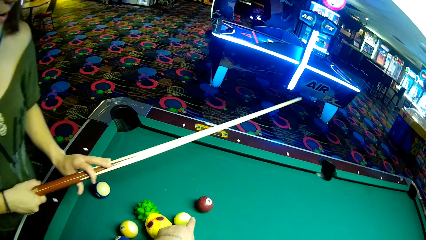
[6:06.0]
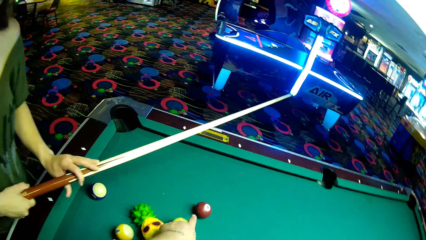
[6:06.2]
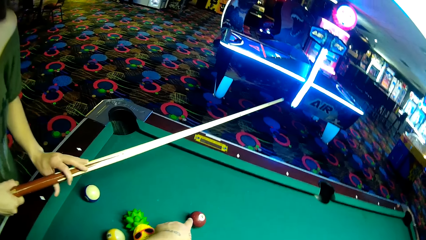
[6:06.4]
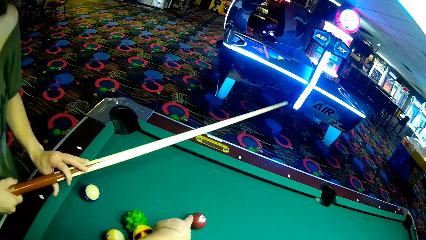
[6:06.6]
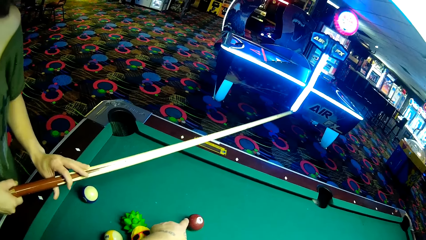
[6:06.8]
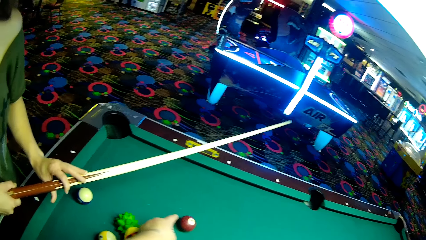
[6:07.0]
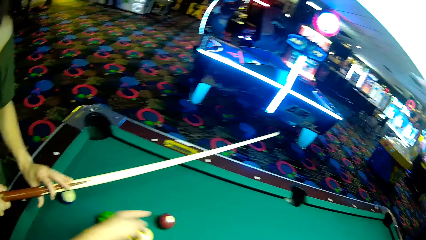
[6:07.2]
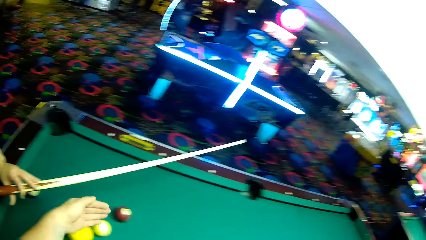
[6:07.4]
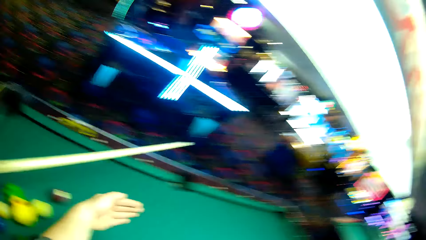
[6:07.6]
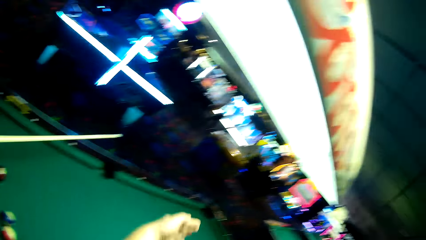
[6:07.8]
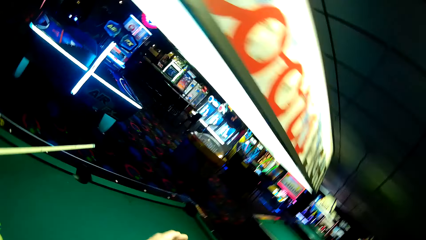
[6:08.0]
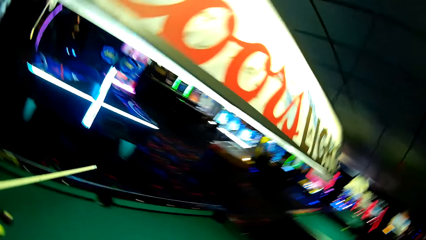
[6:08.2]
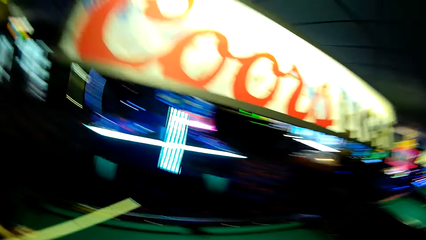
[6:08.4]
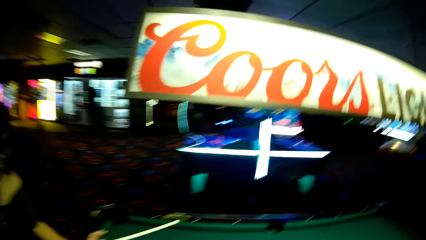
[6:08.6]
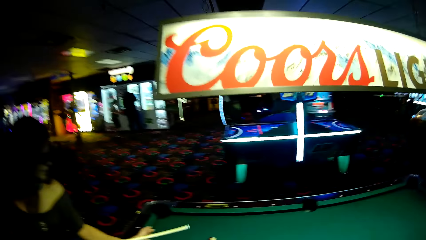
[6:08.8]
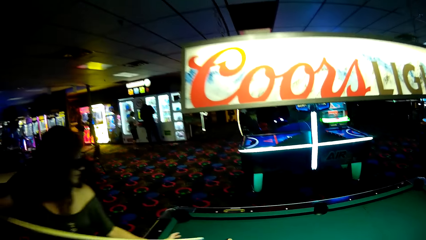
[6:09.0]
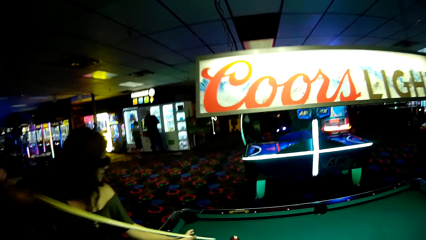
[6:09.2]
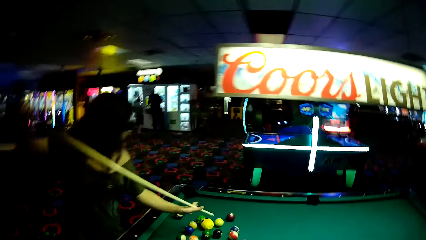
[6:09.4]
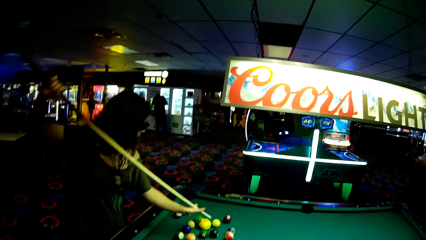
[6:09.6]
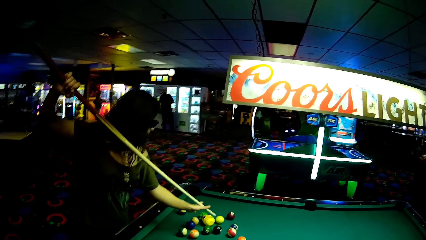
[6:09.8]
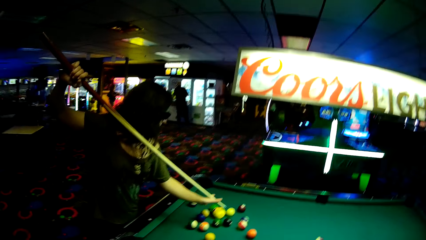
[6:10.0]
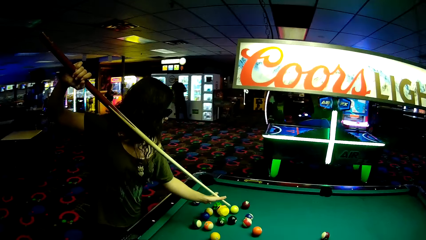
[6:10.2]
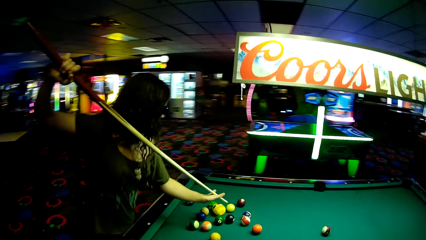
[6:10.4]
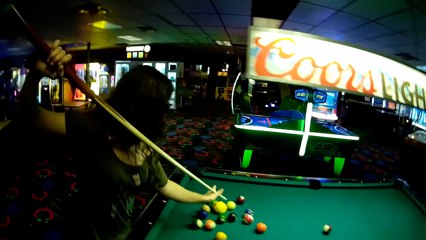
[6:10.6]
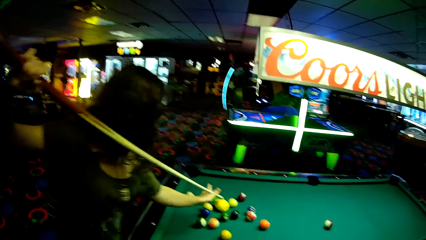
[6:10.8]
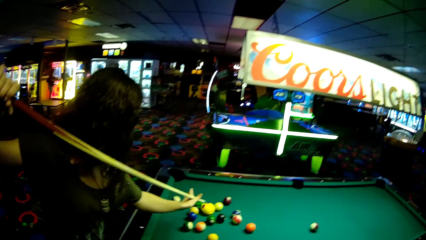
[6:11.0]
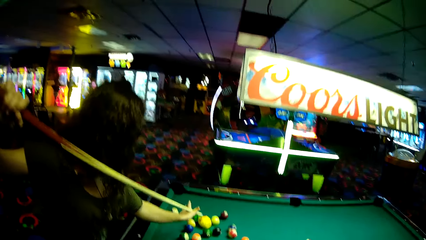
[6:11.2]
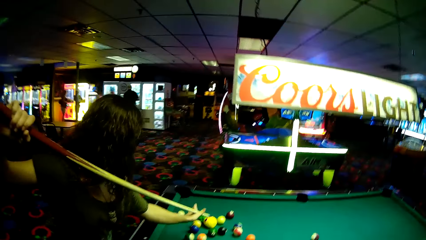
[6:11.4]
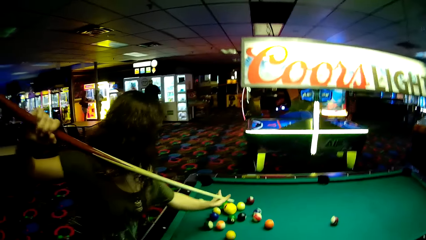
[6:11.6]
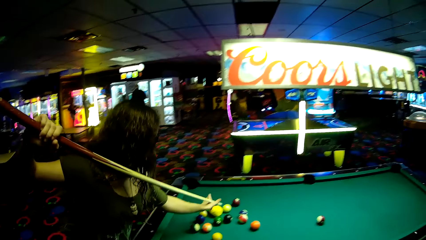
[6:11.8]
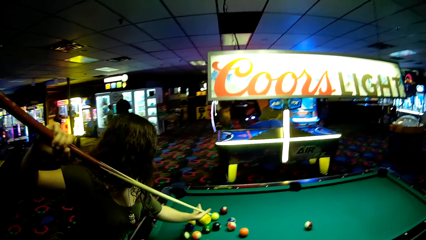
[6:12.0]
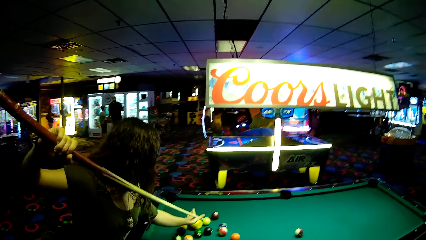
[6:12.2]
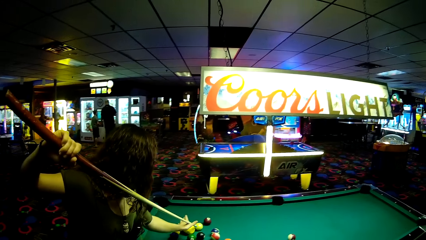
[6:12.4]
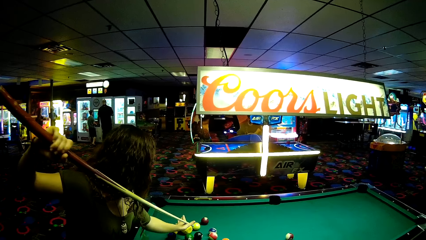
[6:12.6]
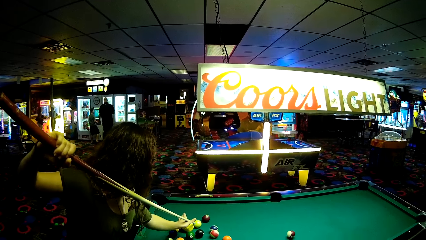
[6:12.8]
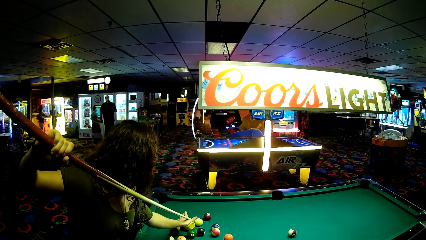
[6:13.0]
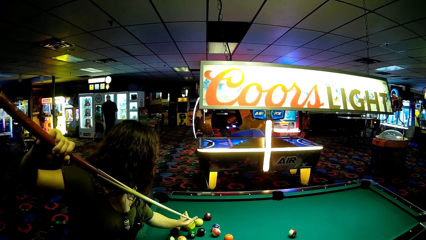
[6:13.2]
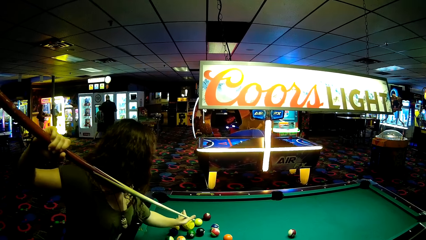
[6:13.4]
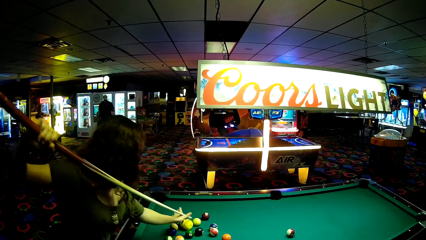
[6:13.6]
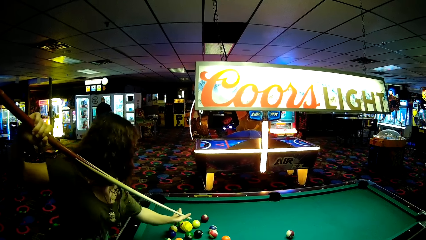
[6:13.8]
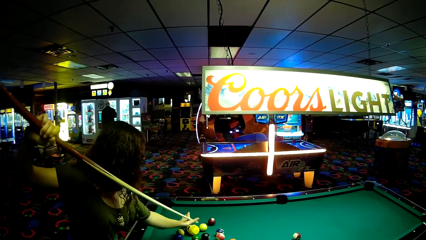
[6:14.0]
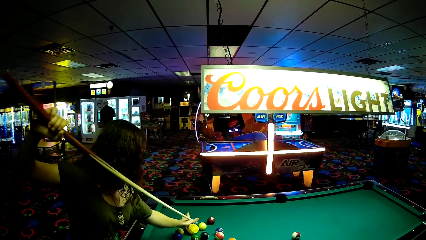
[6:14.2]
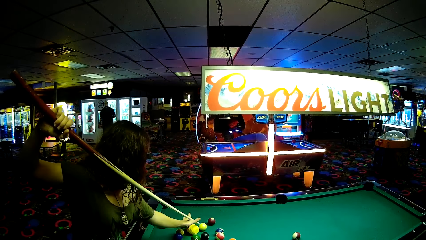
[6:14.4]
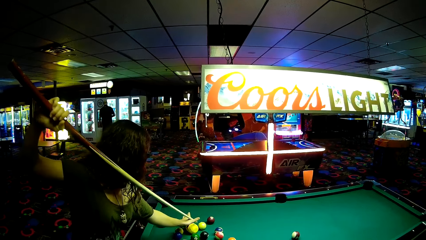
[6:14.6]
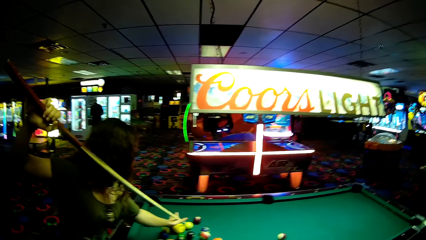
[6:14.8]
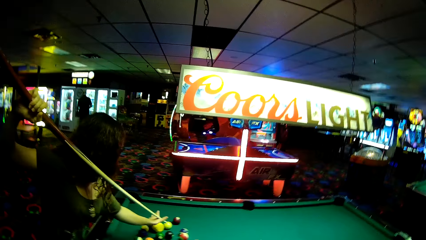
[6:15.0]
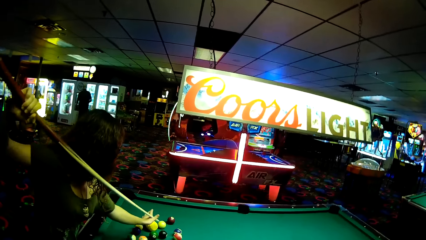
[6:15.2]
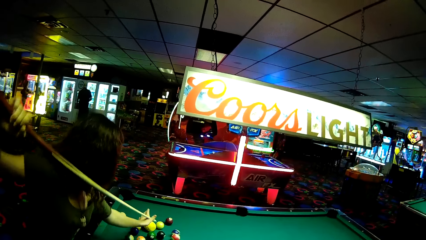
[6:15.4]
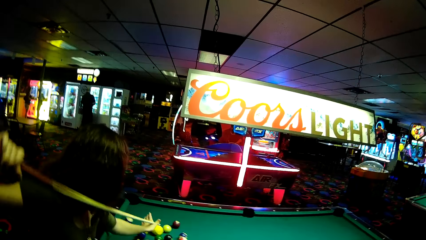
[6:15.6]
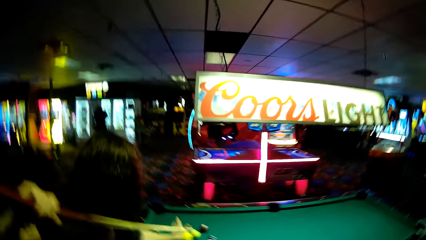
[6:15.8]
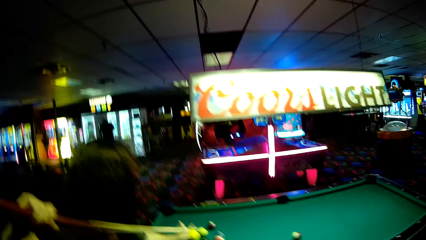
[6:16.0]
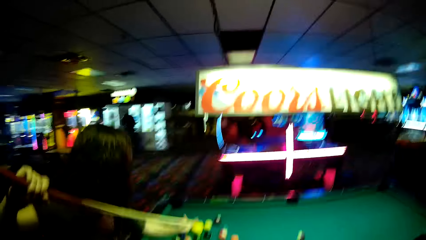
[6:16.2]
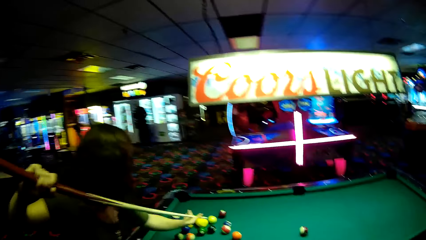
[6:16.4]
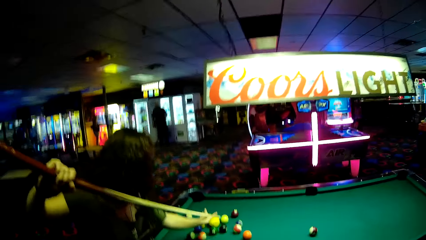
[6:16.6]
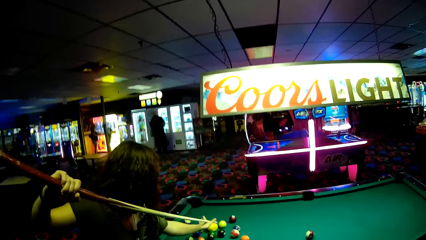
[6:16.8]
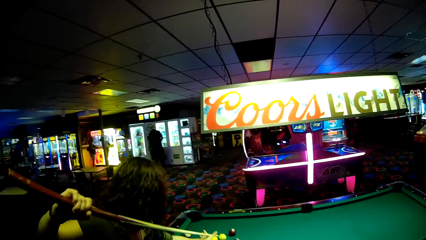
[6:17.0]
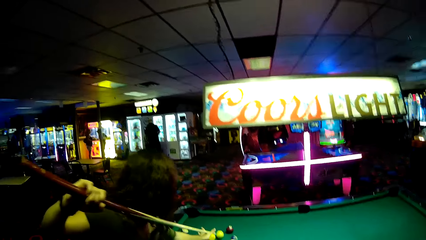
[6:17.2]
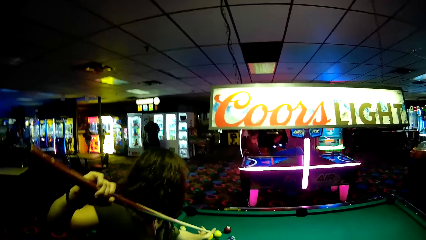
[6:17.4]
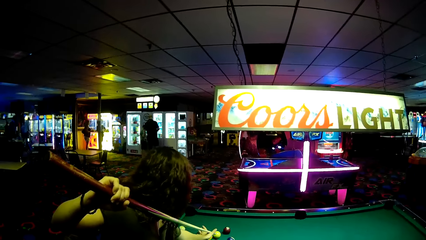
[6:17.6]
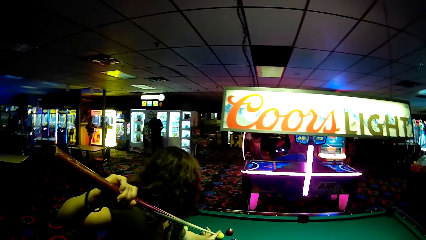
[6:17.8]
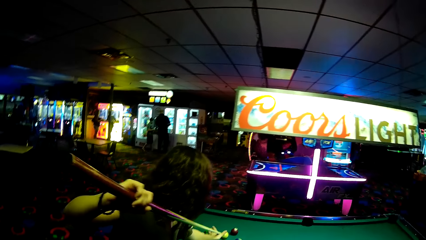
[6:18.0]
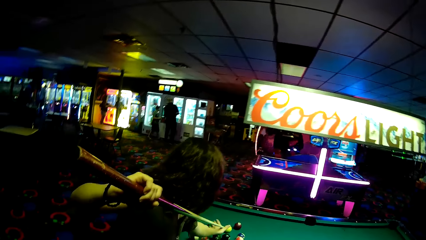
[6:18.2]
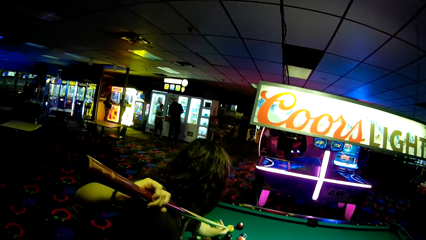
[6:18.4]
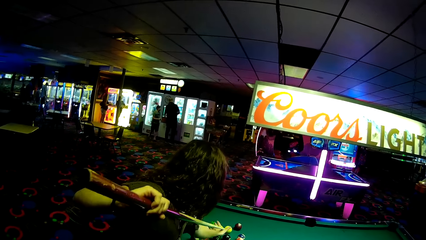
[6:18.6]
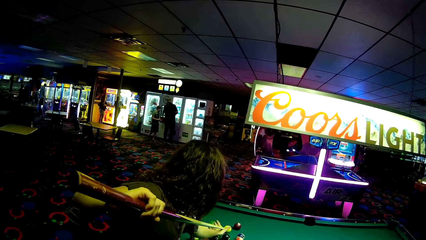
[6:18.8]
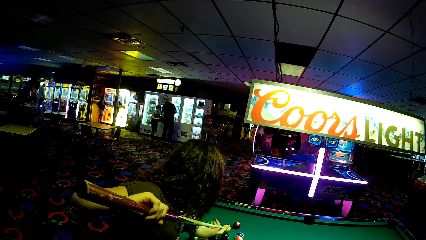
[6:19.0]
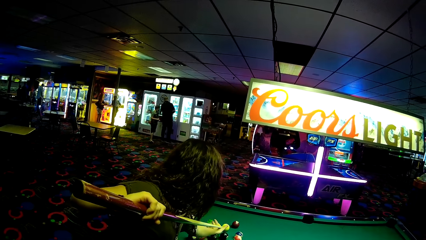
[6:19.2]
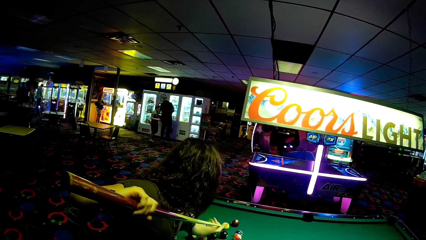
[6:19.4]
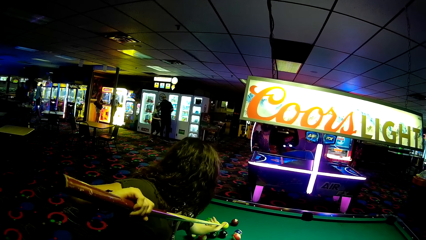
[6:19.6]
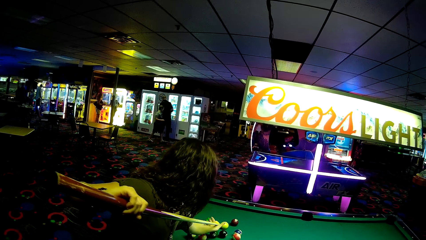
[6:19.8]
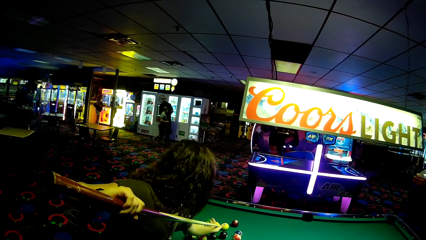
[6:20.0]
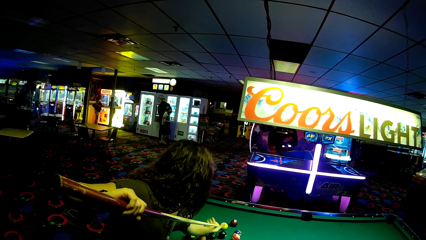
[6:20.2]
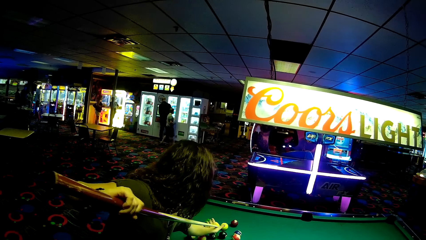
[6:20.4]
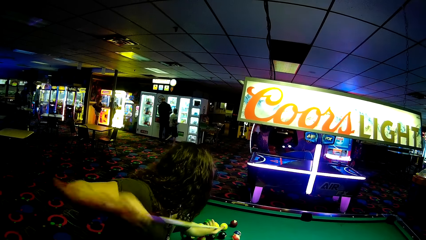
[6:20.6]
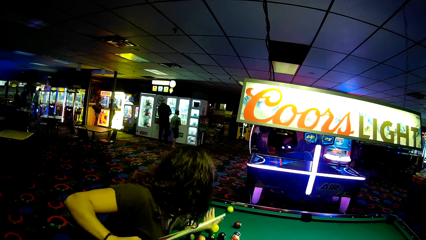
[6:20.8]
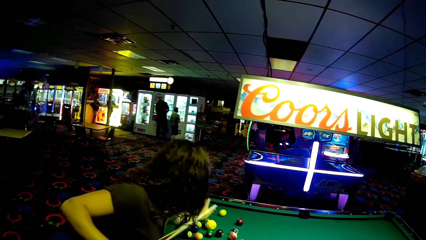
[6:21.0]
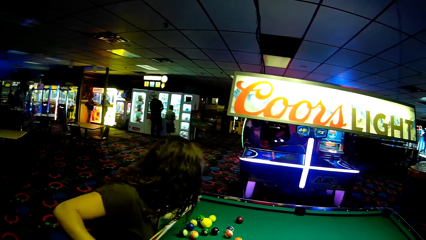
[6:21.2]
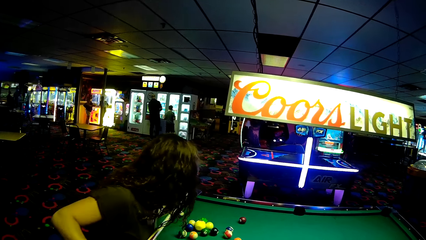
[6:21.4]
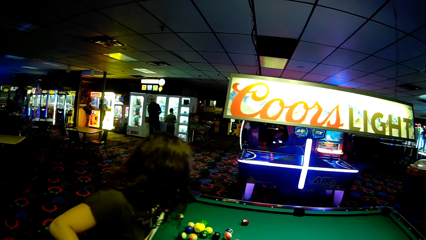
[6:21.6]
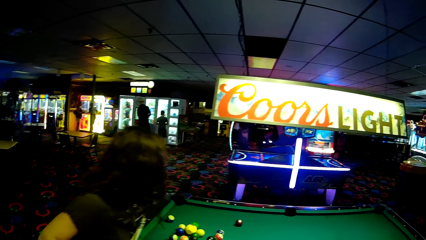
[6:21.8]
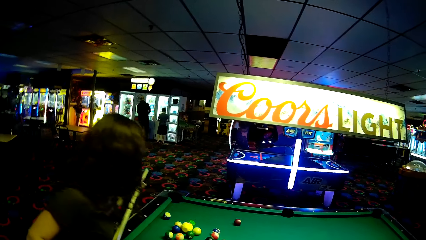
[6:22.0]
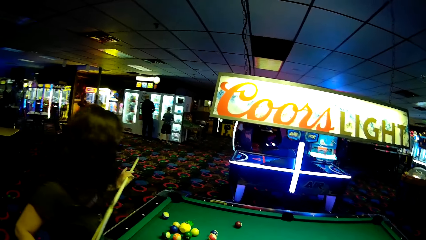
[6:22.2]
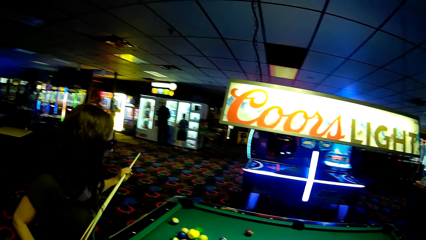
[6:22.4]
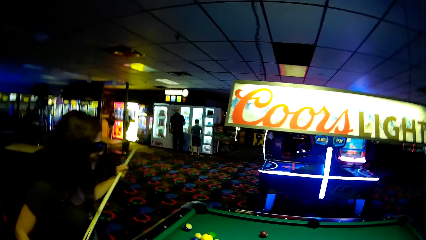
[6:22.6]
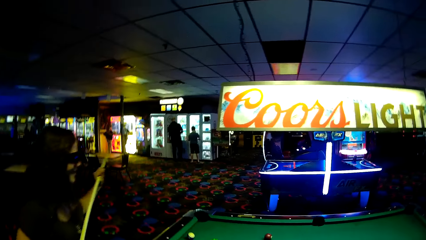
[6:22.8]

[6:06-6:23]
The camera wearer points at a table with his hand. He walks around a casino. A lady plays pool table game. The lady points at a ball with a pool stick. The camera wearer looks around the casino. The lady pushes the ball with the pool stick. The camera wearer interacts with the lady.
